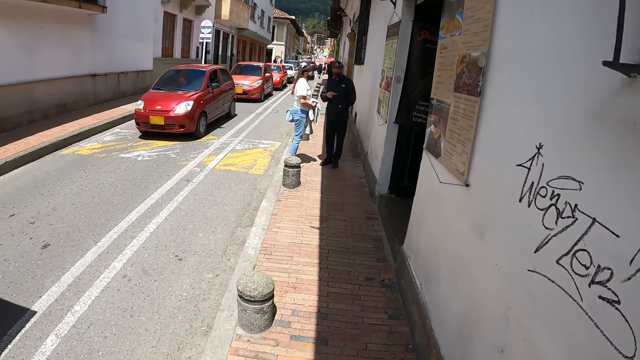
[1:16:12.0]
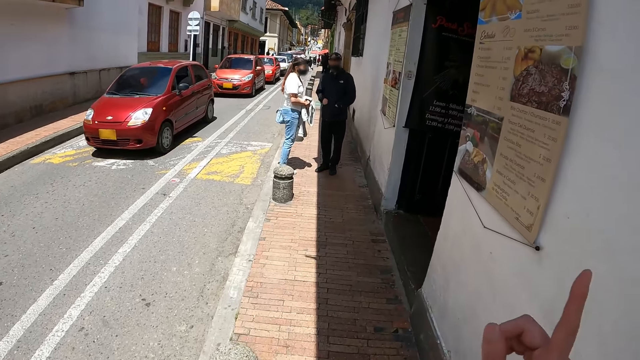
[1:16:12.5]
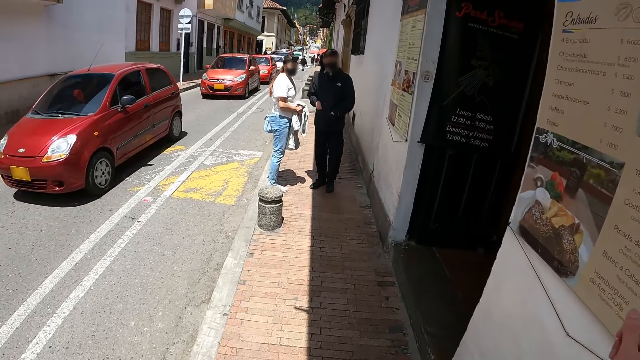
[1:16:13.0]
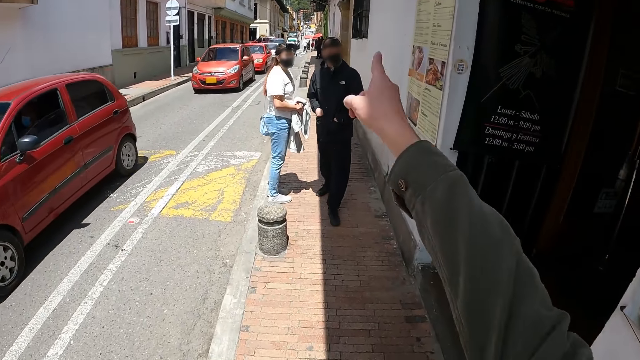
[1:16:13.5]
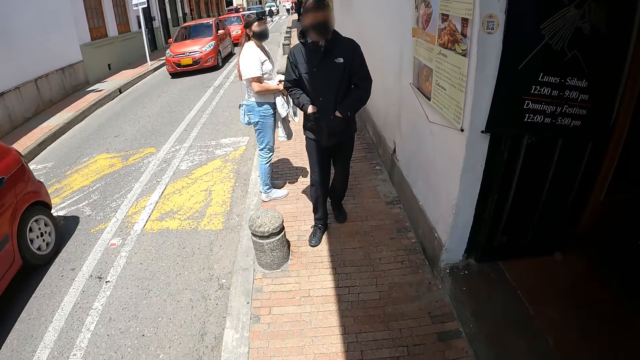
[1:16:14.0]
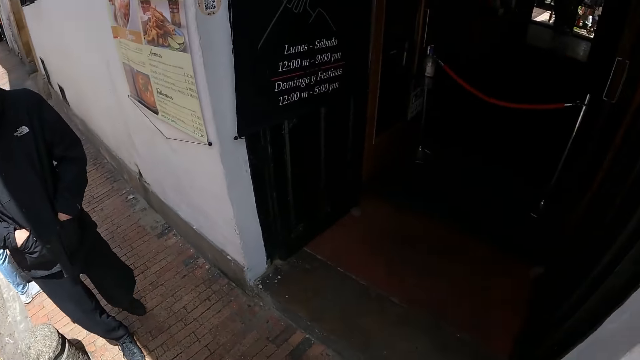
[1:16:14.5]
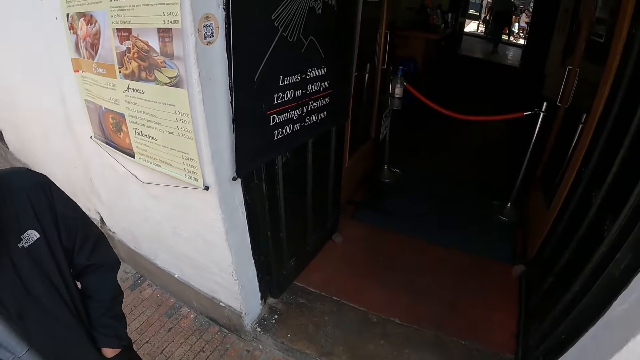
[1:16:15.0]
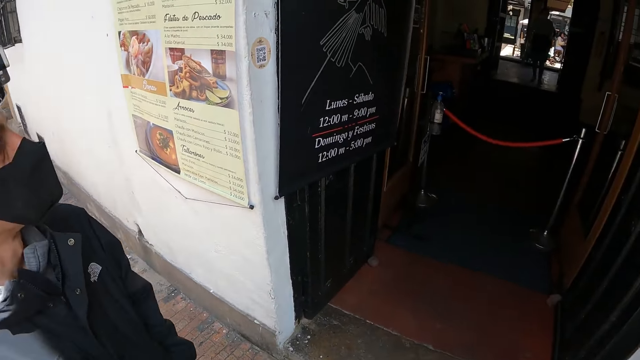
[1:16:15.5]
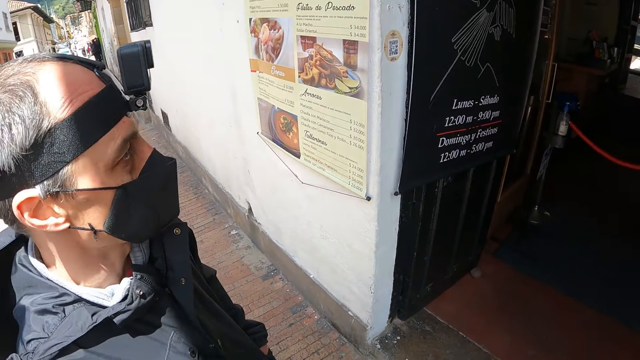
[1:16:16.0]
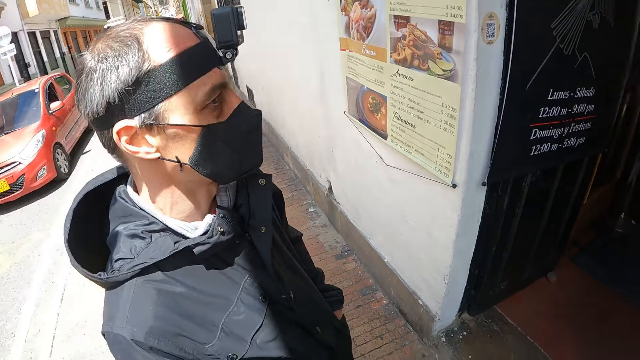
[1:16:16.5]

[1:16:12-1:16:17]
The camera wearer lifts the right hand. They point with the right hand index finger.

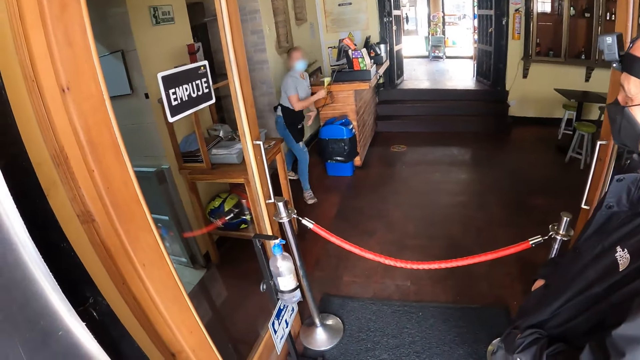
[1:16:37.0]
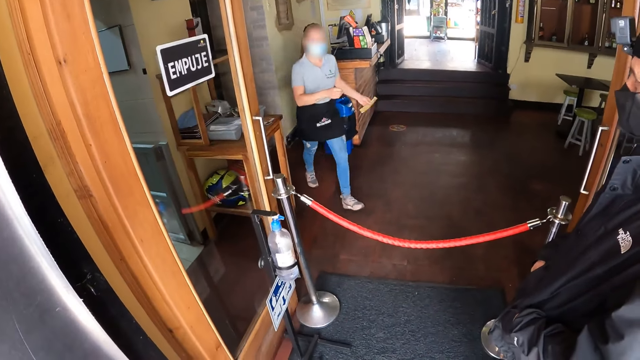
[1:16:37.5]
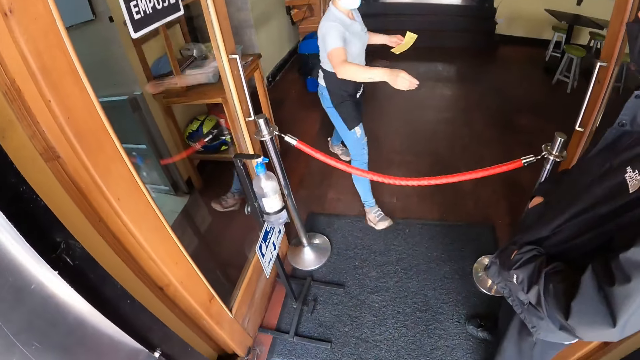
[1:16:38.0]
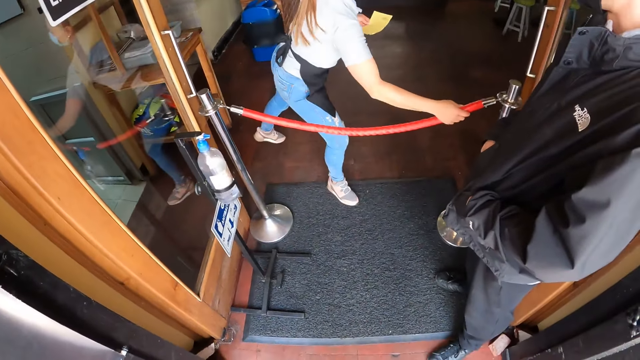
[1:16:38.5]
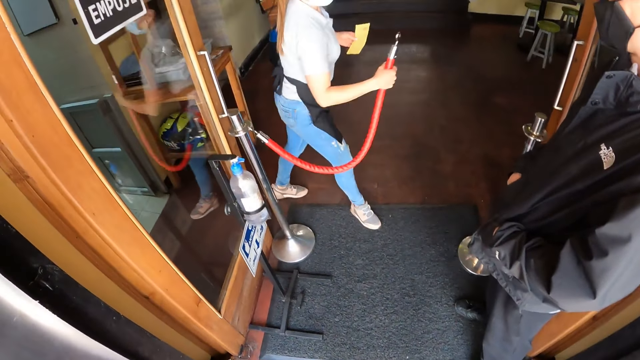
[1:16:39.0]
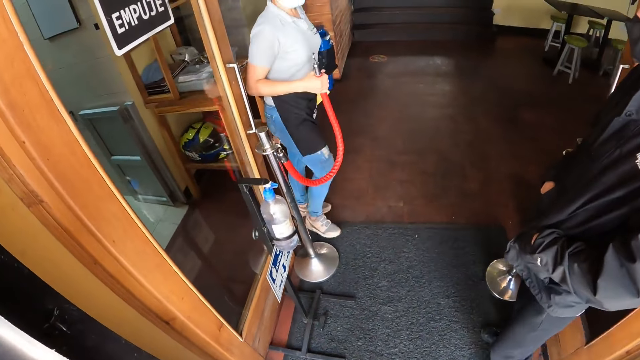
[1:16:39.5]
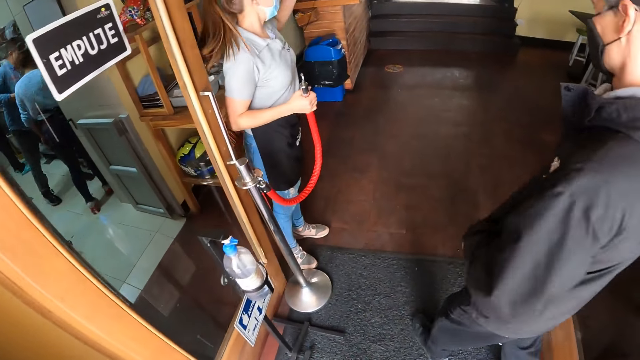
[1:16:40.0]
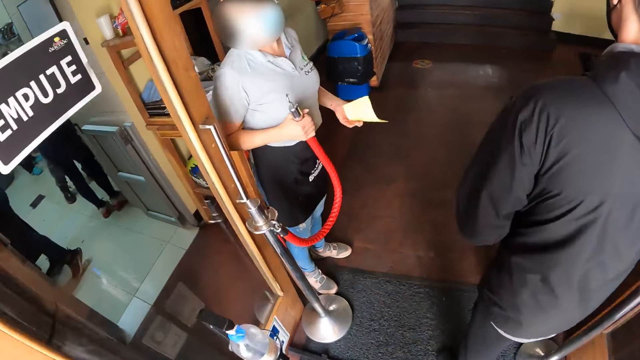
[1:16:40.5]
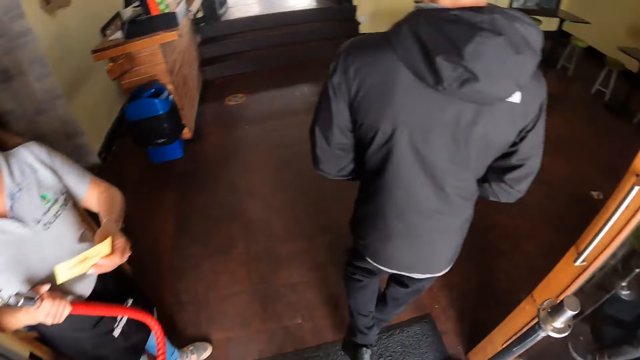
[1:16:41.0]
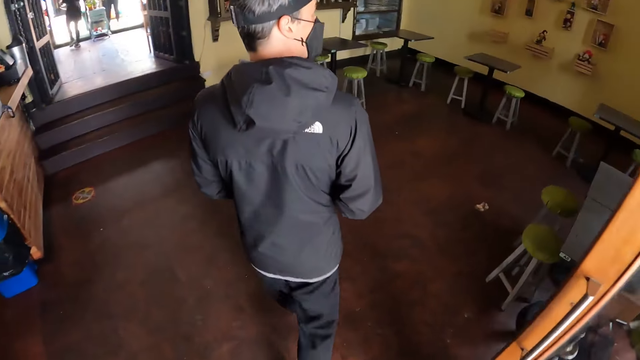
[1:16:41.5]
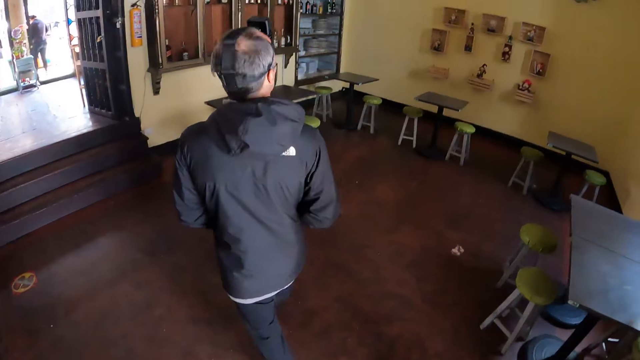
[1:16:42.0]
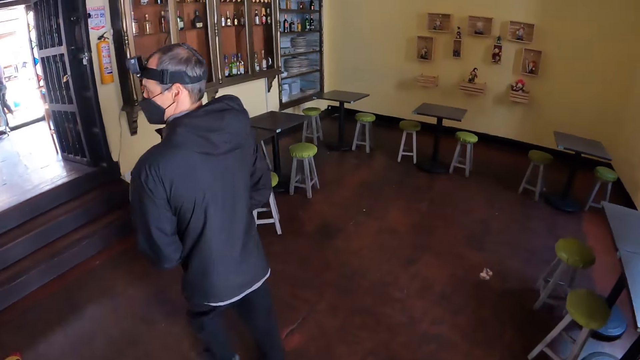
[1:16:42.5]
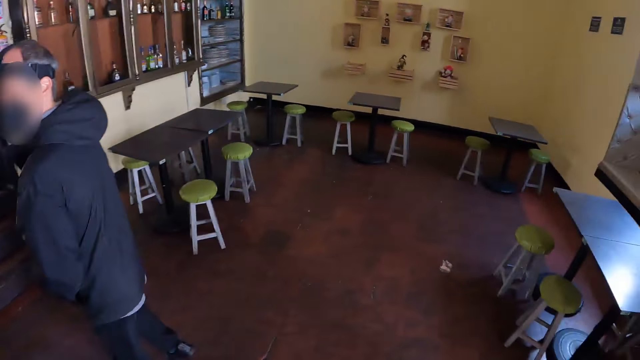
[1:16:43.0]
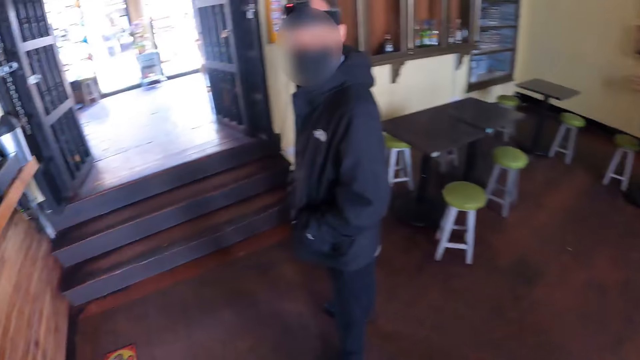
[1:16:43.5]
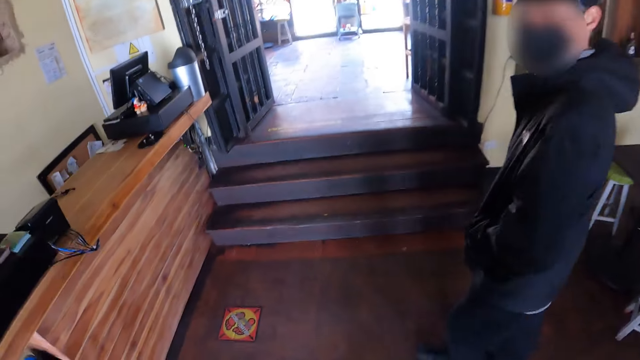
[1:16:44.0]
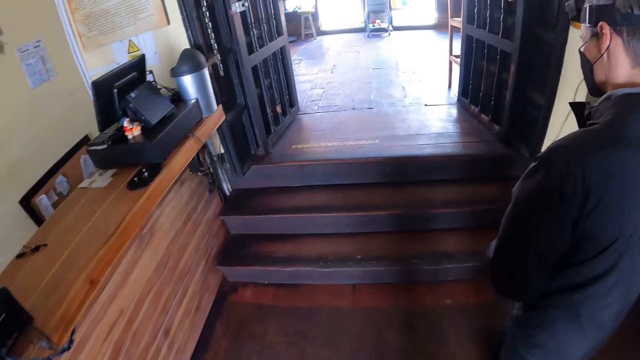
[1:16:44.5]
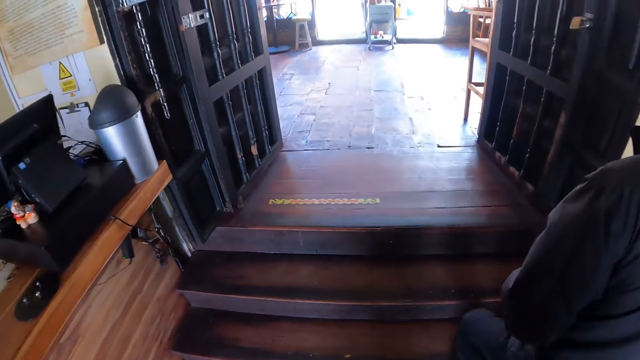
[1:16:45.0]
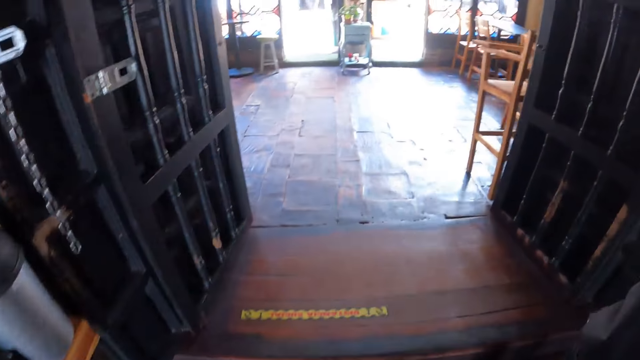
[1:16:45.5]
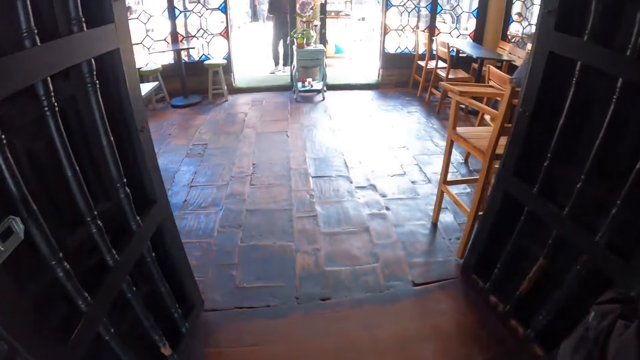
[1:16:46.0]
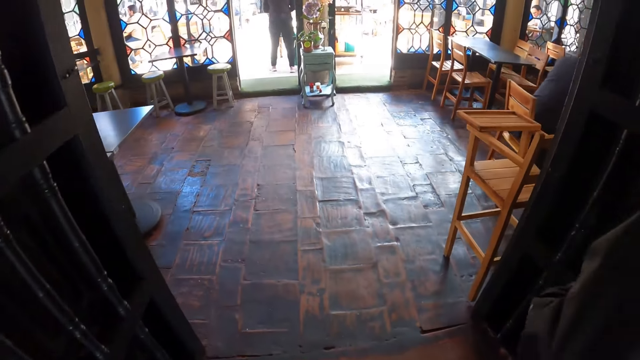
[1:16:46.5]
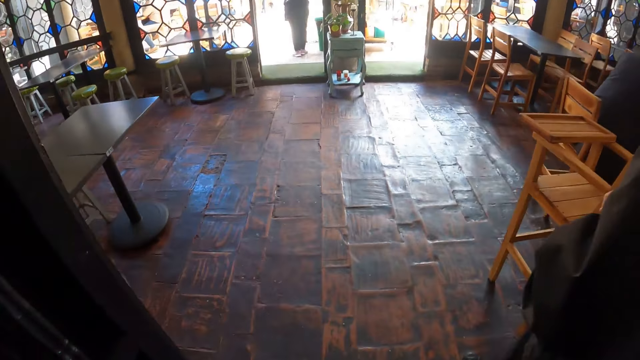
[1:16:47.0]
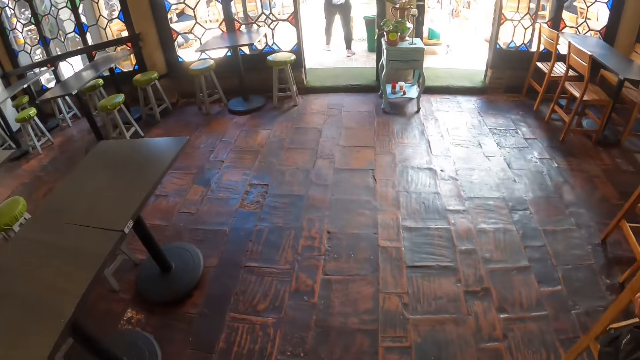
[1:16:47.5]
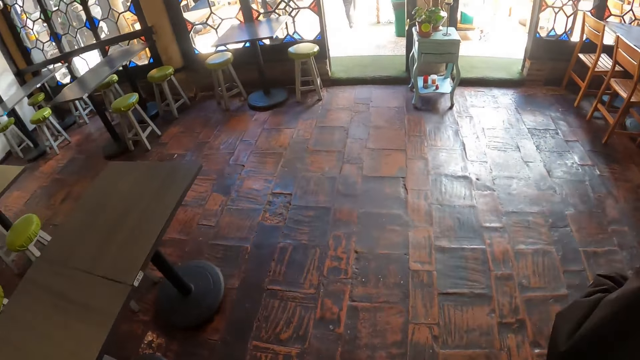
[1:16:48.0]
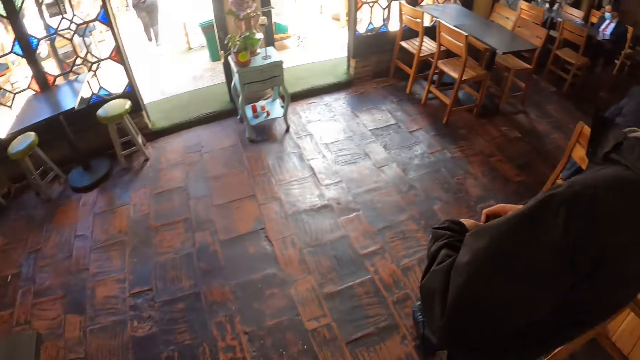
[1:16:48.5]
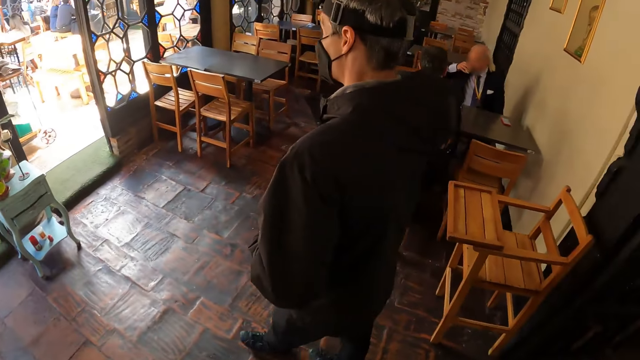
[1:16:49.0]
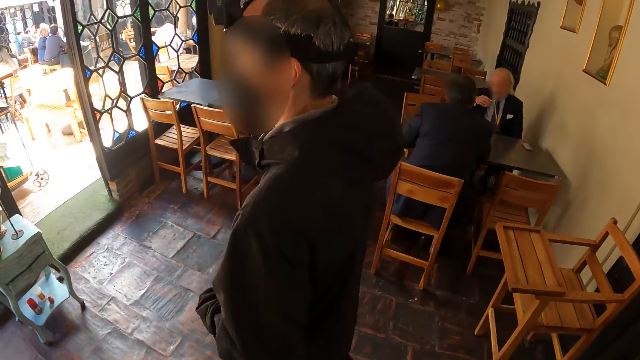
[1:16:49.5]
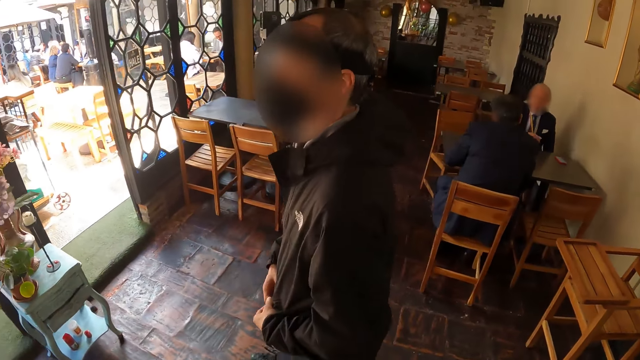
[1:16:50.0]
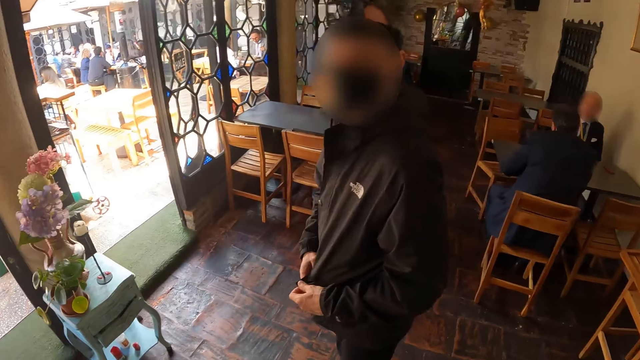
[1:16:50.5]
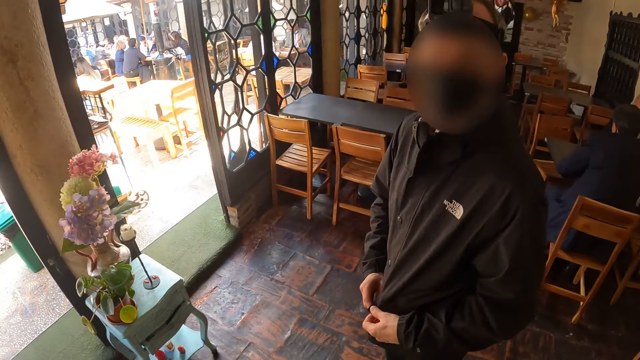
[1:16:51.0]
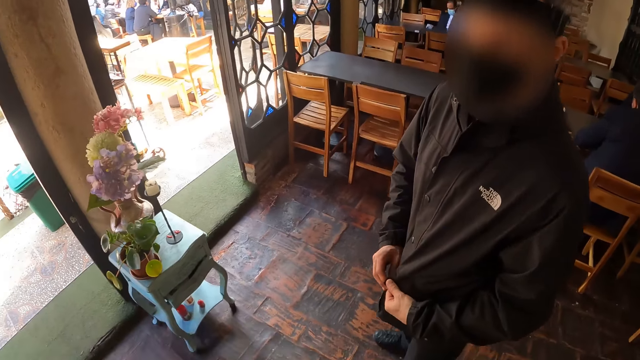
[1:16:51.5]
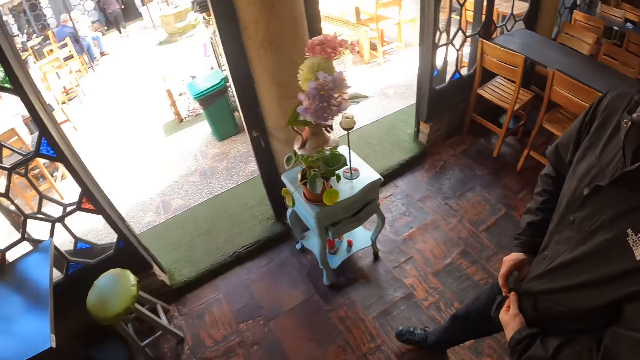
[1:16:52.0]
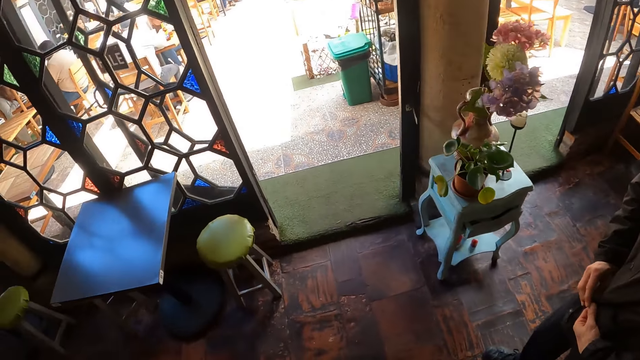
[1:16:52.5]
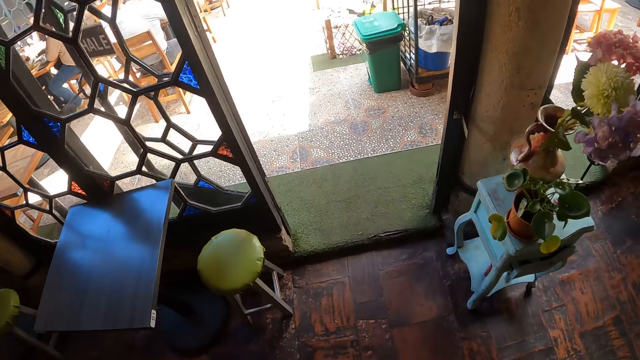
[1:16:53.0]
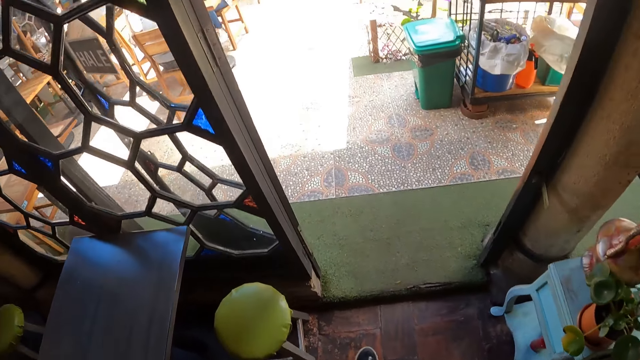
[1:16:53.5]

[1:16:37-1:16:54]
A lady opens. The camera wearer walks in a restaurant. A man enters the mall. The camera wearer looks around. They climb the stairs. Another man climbs the stairs. The camera wearer walks around the restaurant. The other man walks around the restaurant. The camera wearer stands in the restaurant. The other man looks around the restaurant. The camera wearer walks in the restaurant.
